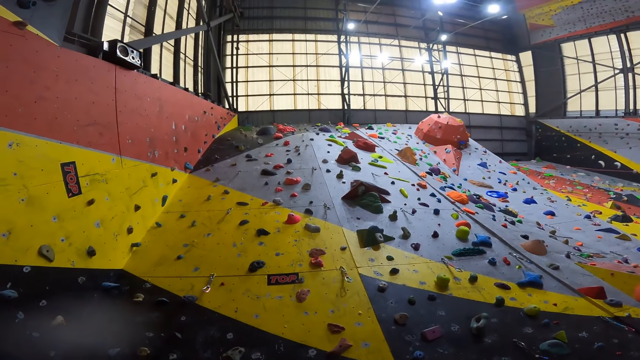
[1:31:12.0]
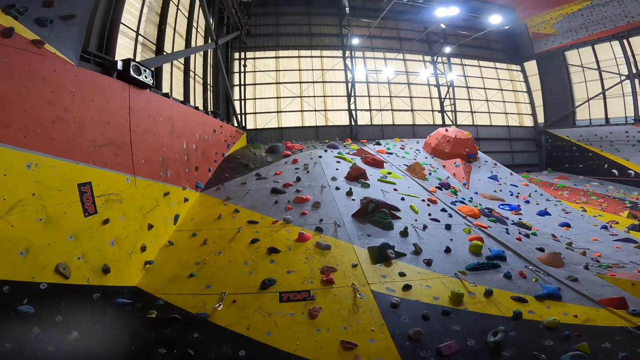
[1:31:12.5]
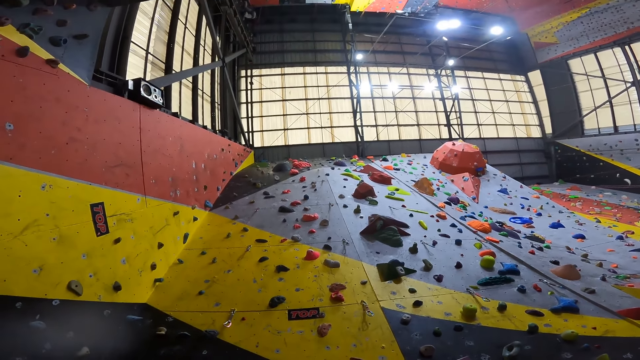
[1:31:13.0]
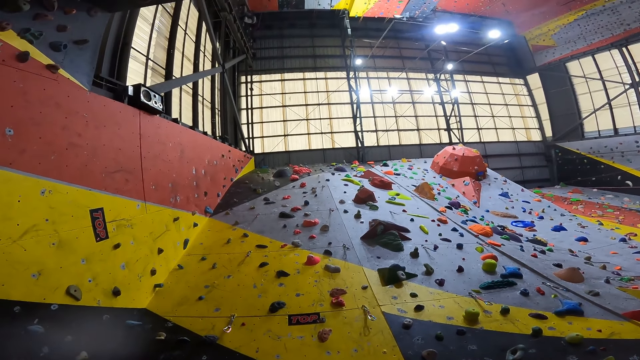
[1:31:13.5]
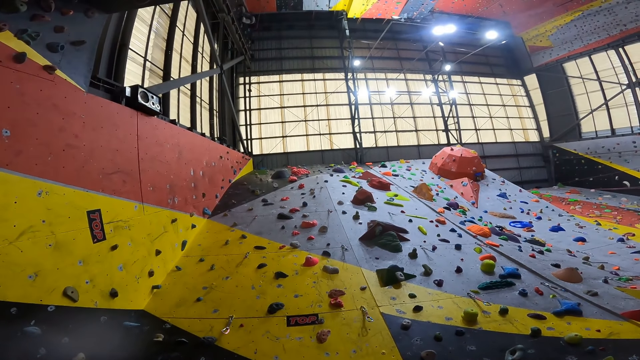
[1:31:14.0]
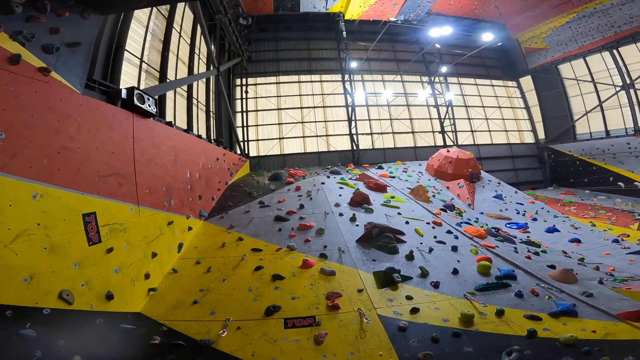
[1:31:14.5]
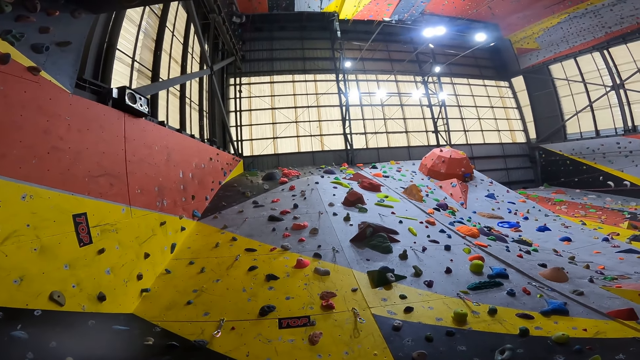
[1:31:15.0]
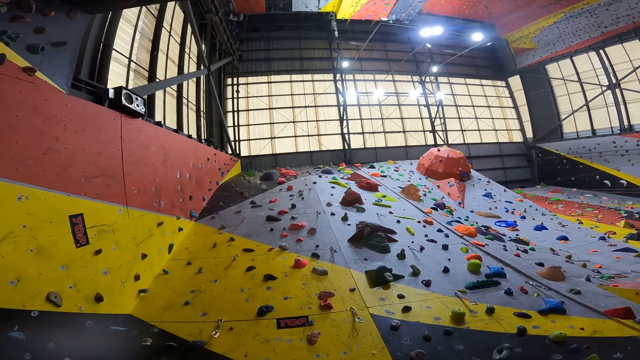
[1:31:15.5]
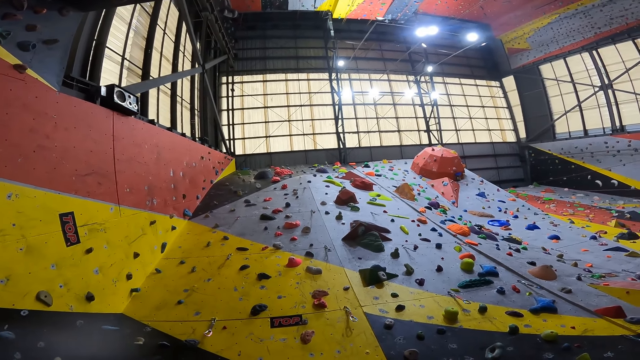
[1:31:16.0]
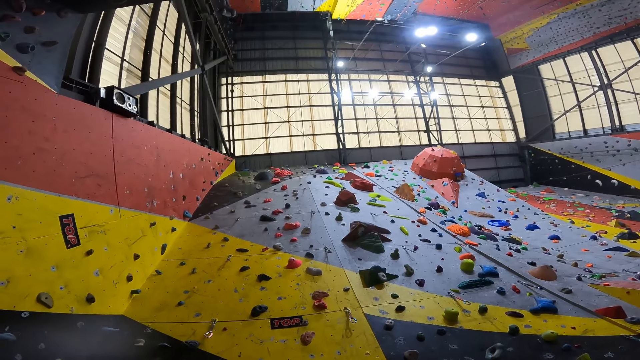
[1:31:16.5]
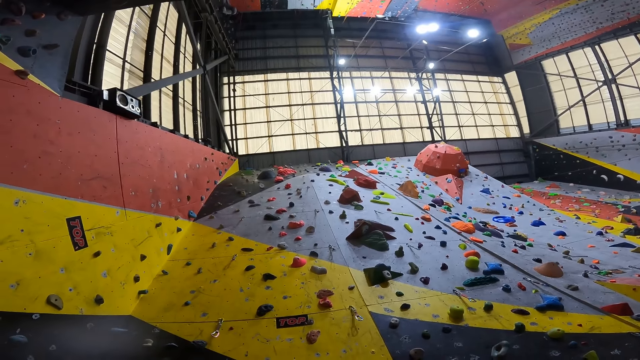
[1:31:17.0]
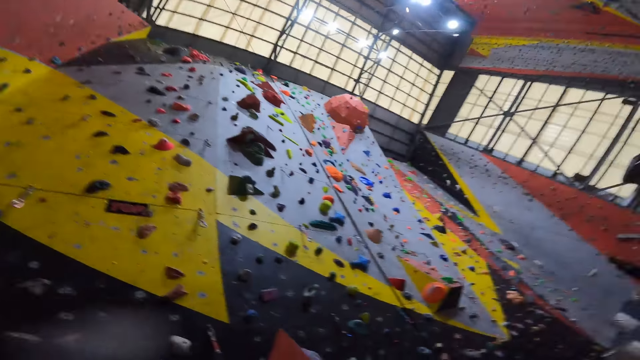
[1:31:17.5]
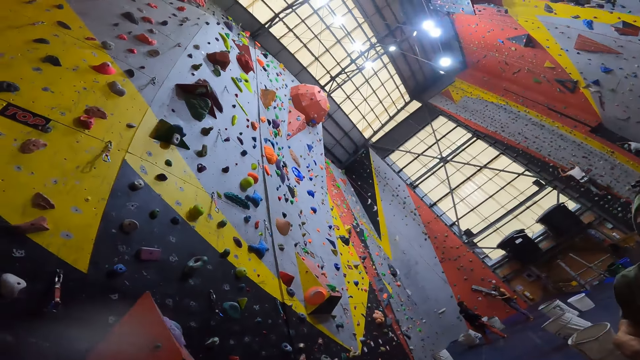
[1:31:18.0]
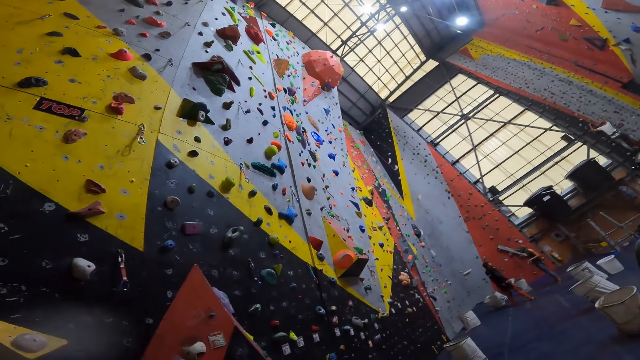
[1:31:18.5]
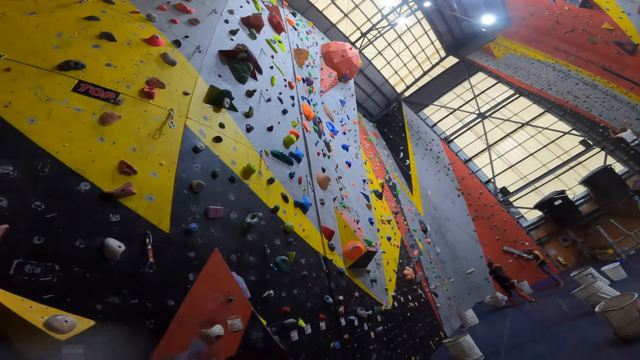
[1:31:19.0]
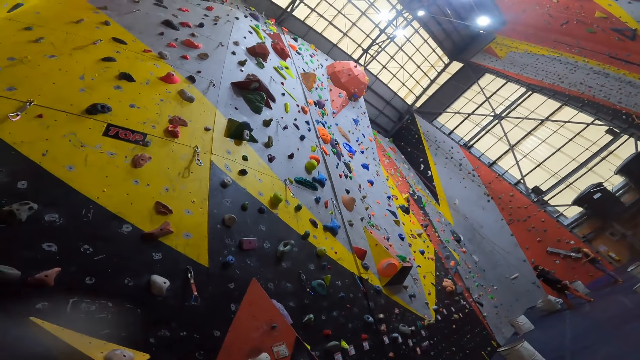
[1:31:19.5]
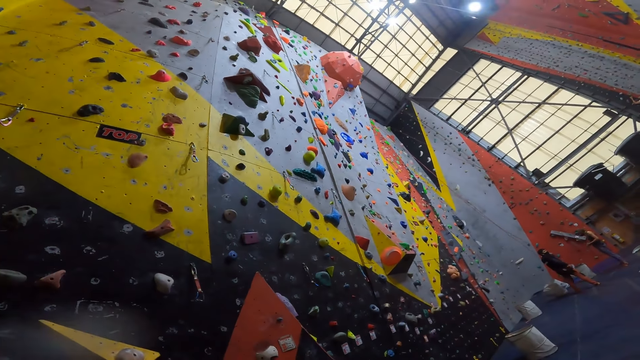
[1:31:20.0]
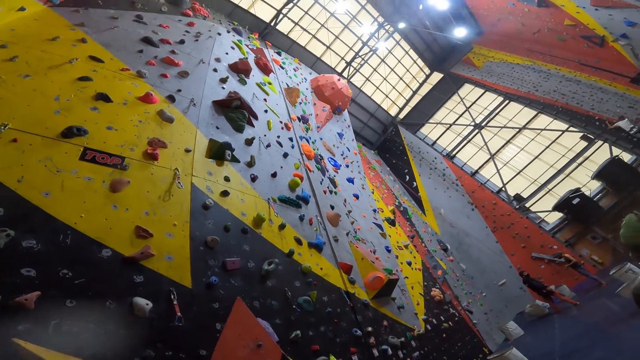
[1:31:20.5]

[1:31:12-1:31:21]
The camera wearer looks up the wall. They turn round.

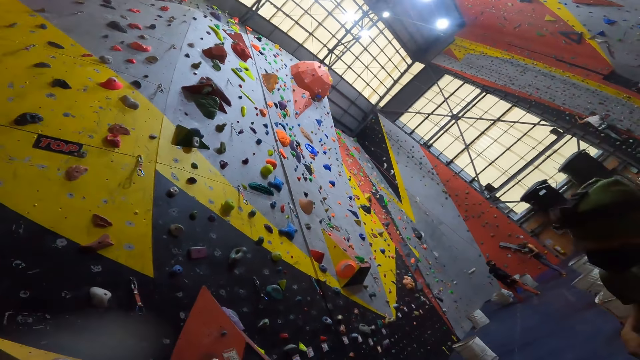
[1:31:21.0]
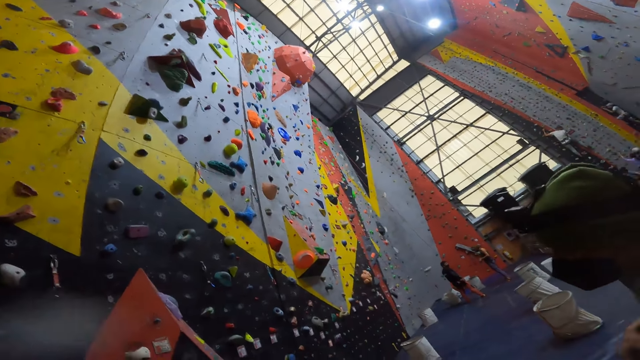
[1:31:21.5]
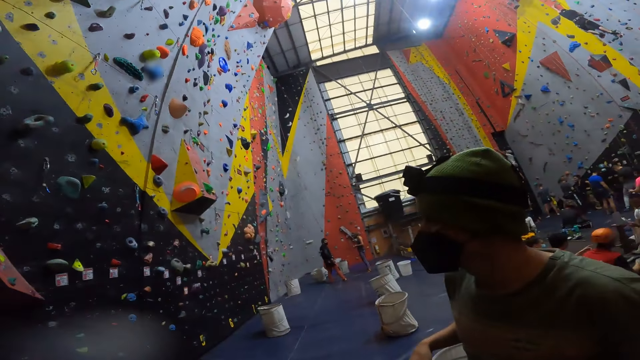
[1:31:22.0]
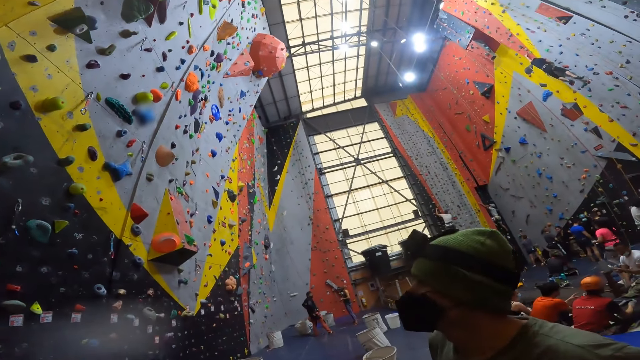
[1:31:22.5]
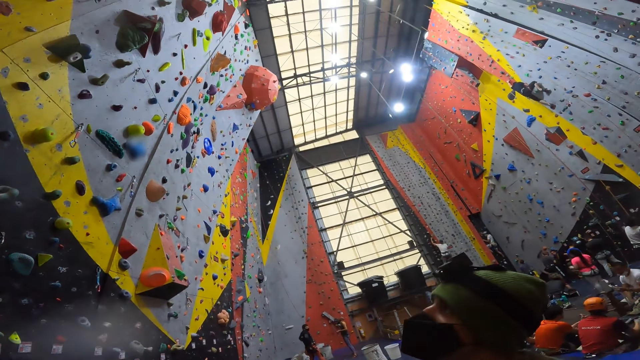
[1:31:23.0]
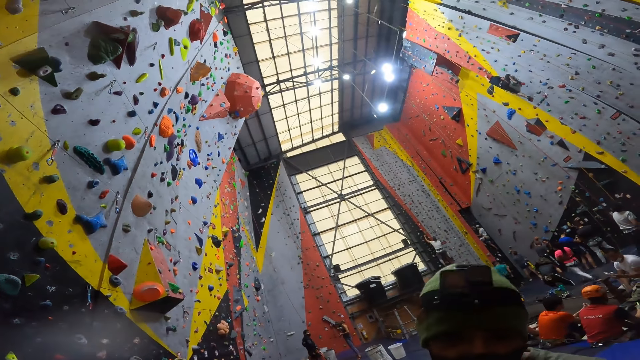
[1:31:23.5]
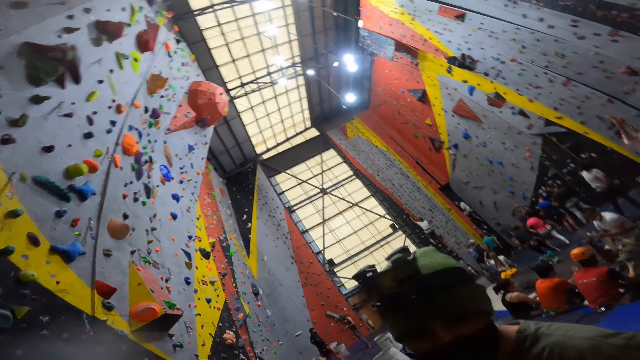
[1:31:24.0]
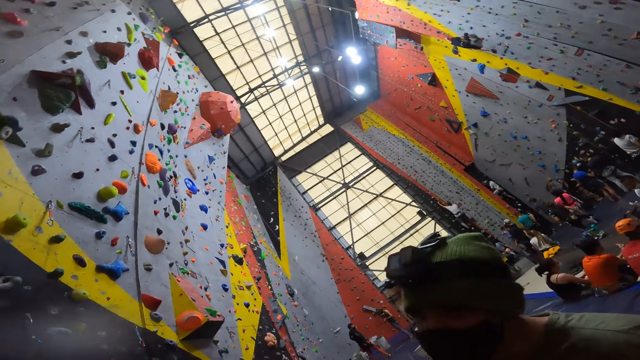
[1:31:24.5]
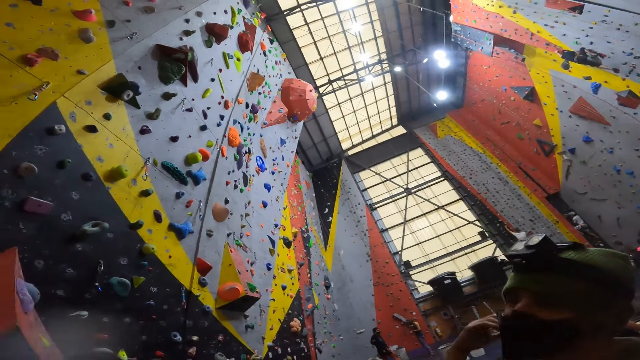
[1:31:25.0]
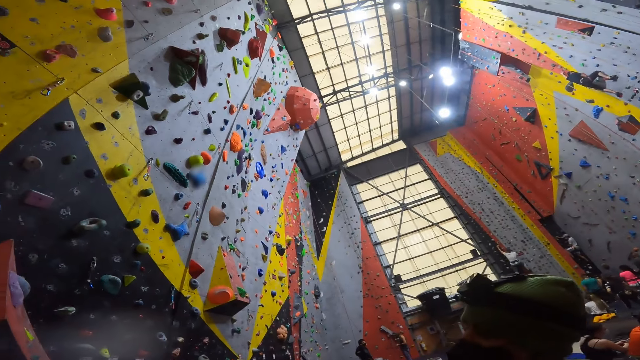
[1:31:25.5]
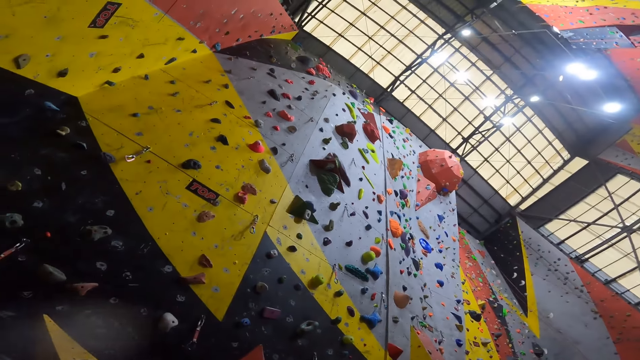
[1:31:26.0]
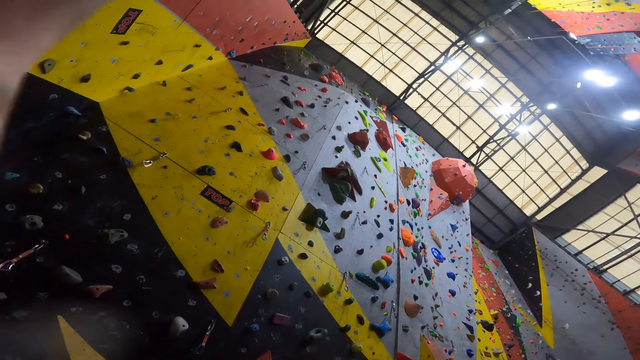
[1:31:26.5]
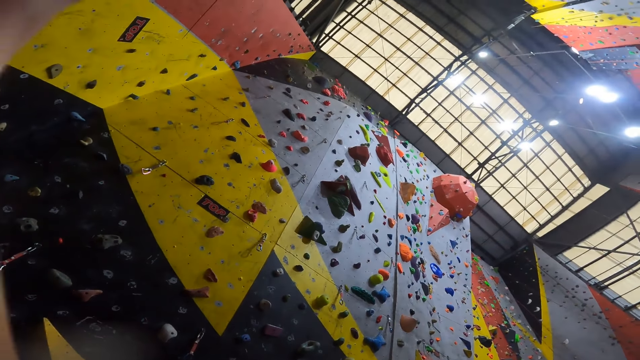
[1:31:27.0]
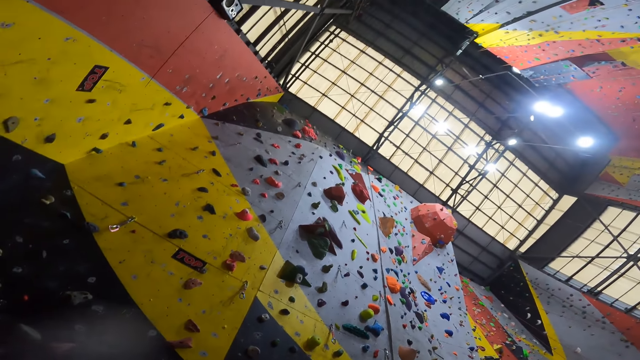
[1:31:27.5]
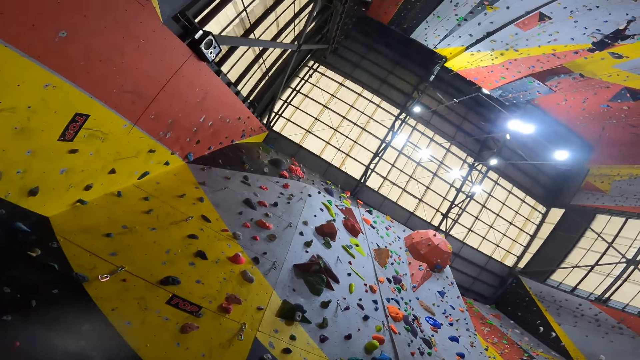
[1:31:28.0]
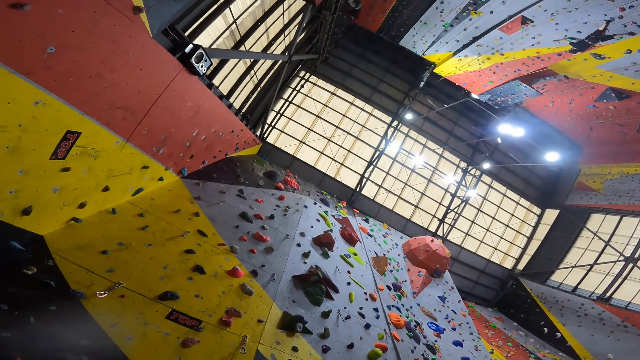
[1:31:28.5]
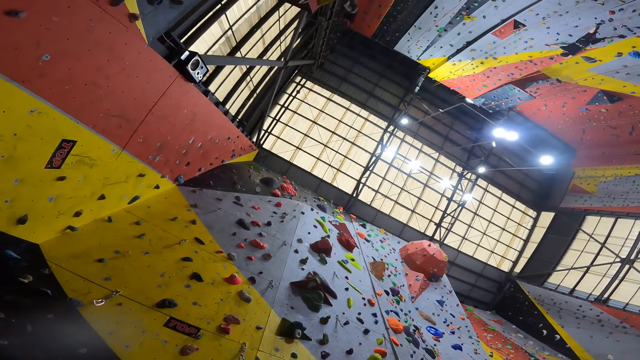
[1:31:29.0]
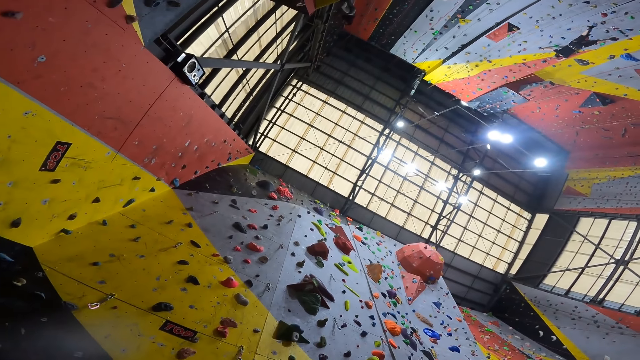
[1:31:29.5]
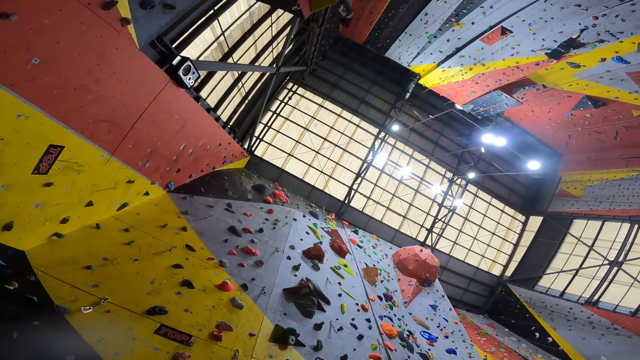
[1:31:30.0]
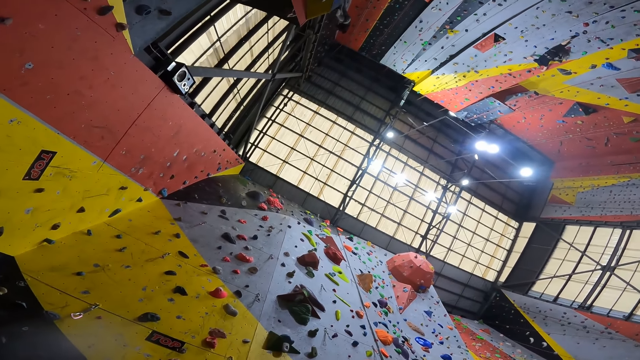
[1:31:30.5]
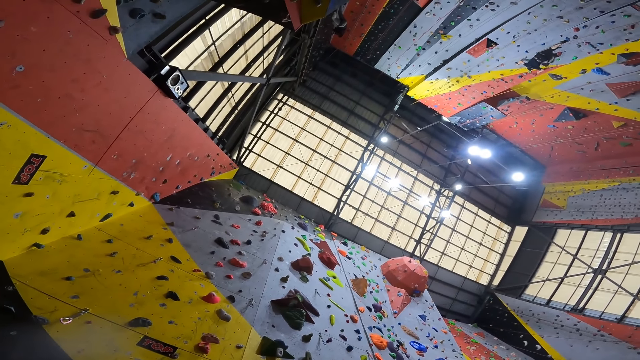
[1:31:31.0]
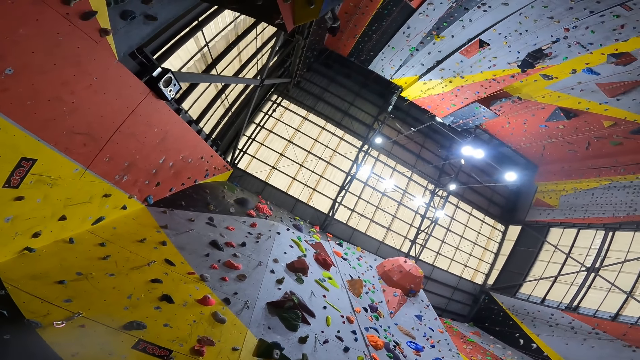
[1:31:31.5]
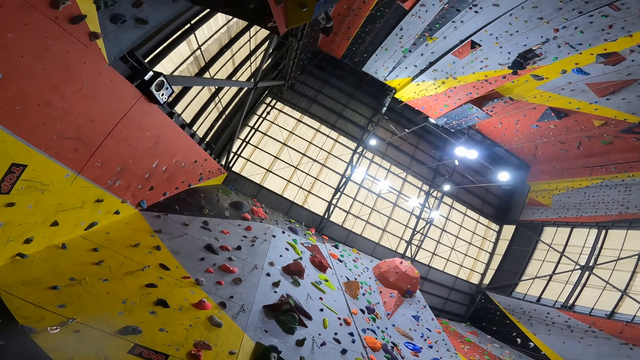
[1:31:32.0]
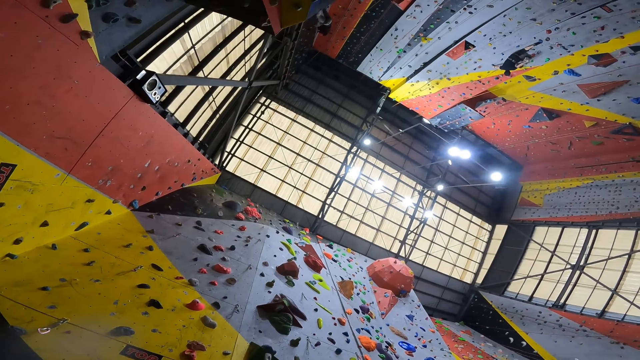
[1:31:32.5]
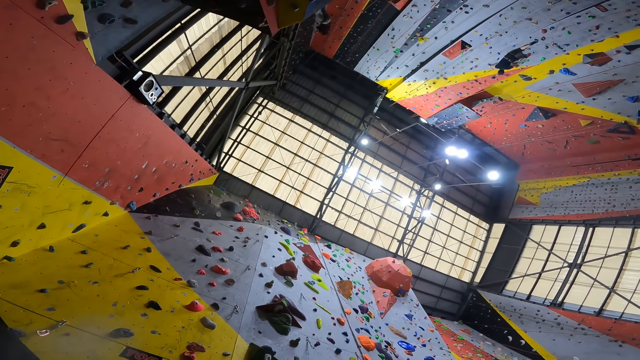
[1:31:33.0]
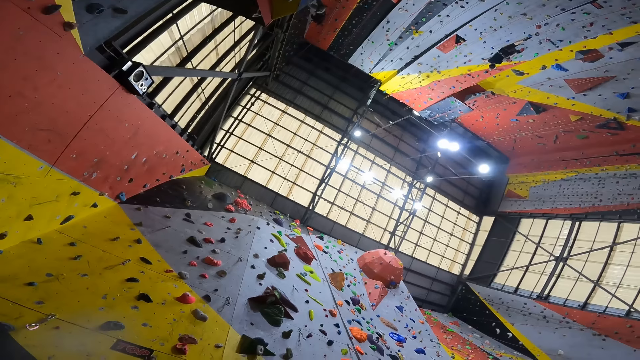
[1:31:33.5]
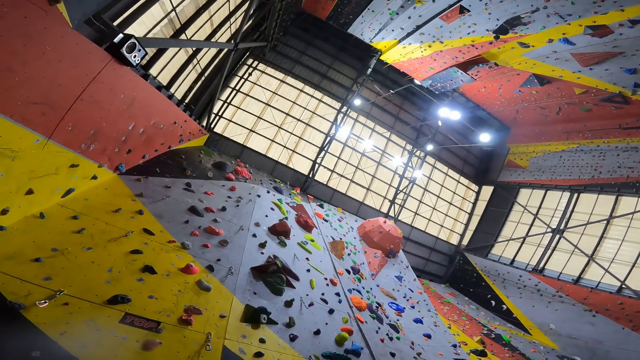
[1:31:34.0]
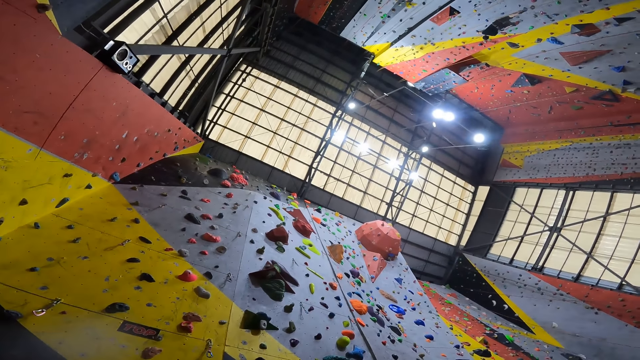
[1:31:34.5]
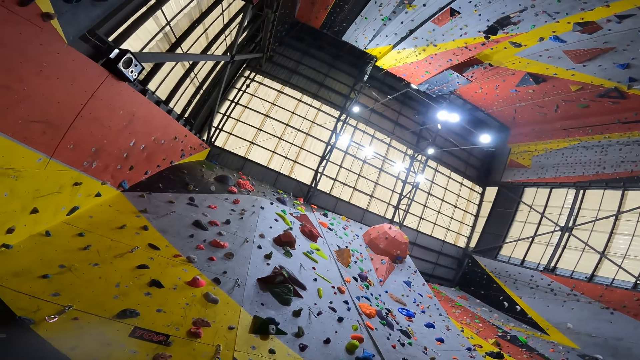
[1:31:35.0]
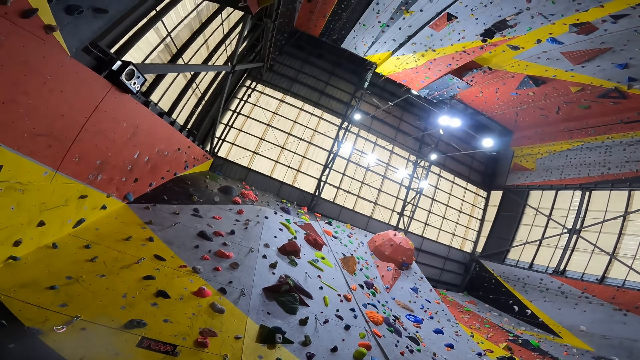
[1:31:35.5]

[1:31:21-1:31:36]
A person looks at the wall. The camera wearer converses with the person. The person interacts with the camera wearer. The camera wearer turns round. They fix the camera. They raise the left hand. They look around. They look up the wall.
